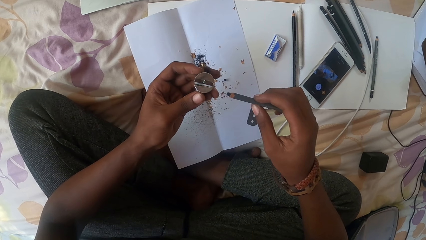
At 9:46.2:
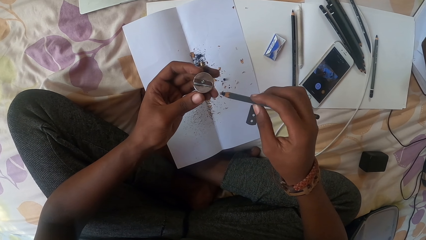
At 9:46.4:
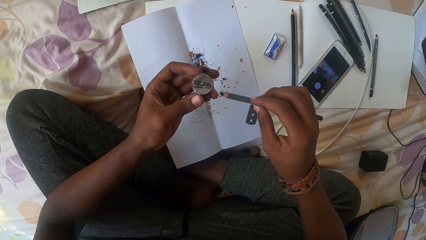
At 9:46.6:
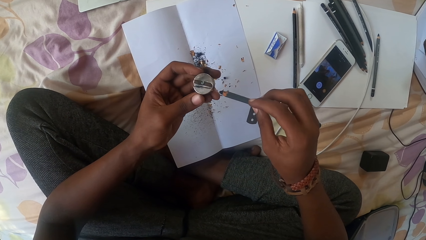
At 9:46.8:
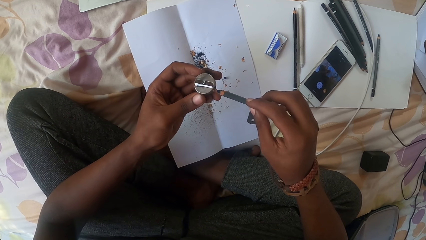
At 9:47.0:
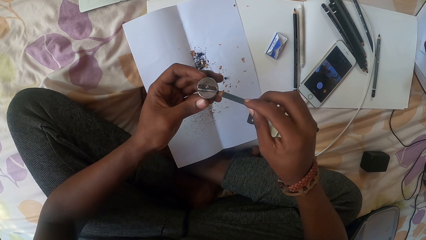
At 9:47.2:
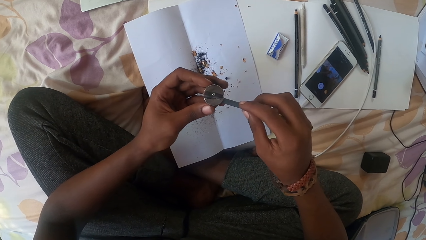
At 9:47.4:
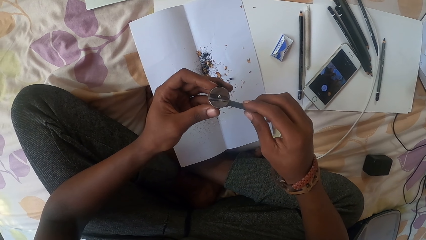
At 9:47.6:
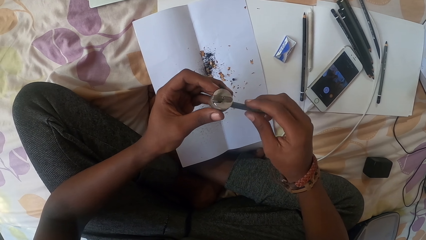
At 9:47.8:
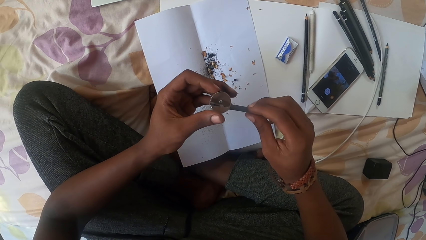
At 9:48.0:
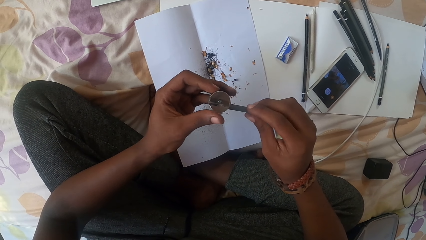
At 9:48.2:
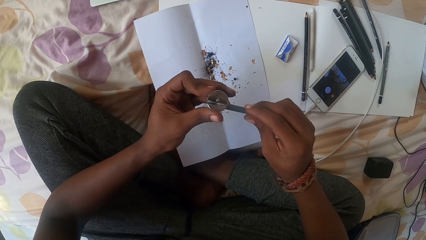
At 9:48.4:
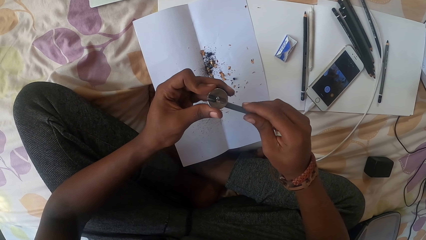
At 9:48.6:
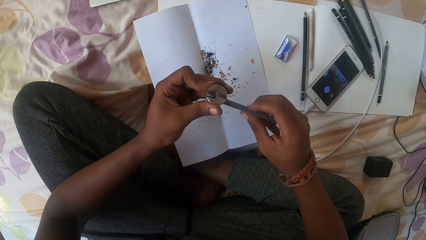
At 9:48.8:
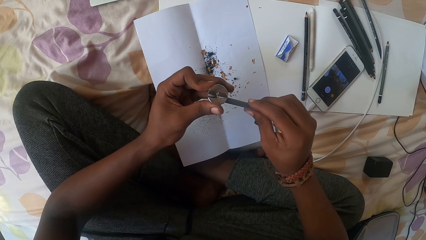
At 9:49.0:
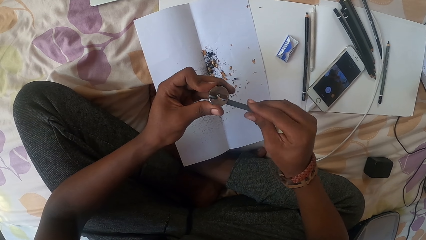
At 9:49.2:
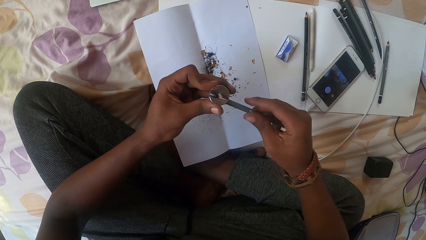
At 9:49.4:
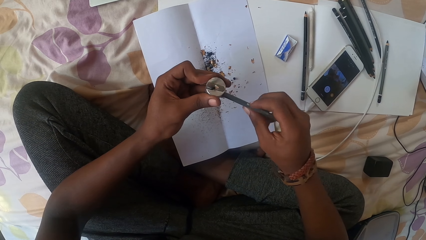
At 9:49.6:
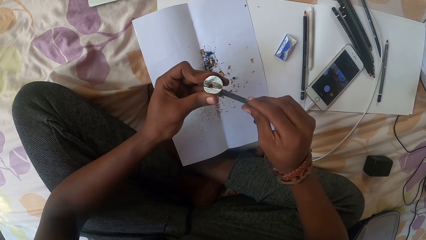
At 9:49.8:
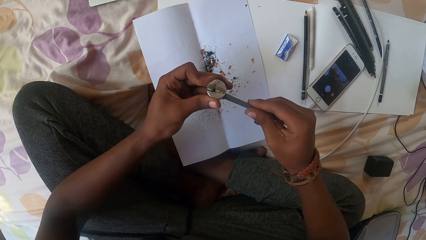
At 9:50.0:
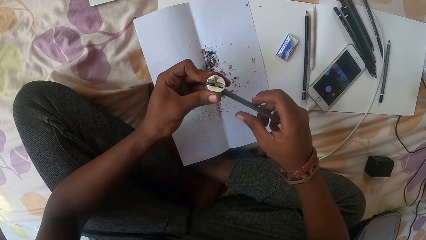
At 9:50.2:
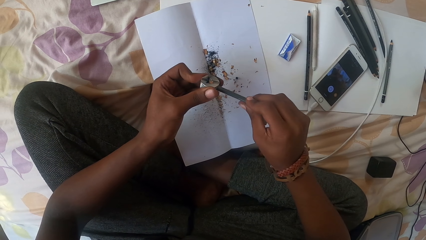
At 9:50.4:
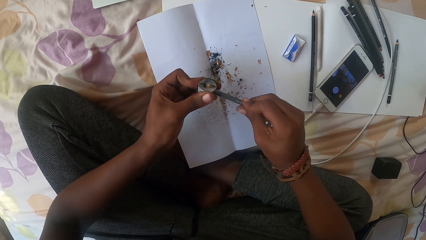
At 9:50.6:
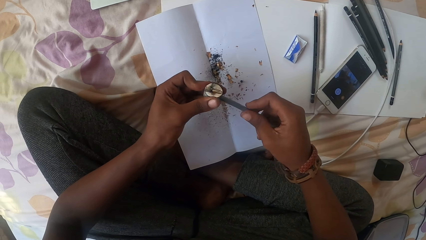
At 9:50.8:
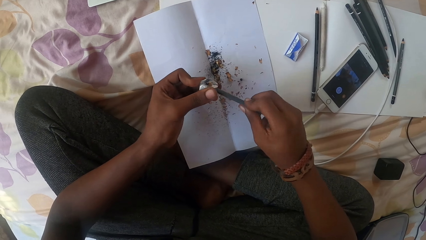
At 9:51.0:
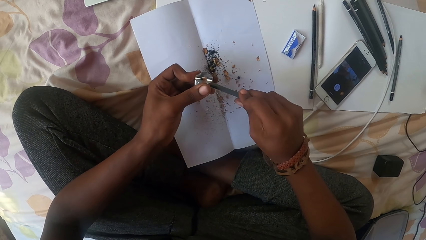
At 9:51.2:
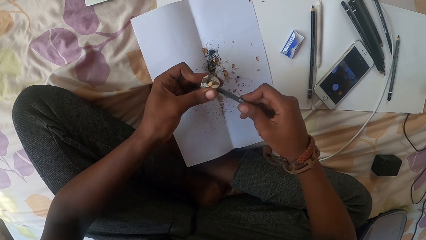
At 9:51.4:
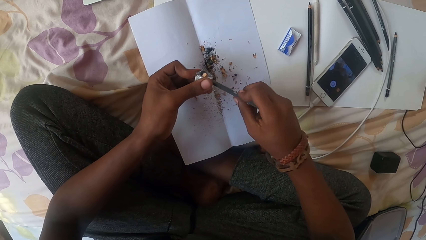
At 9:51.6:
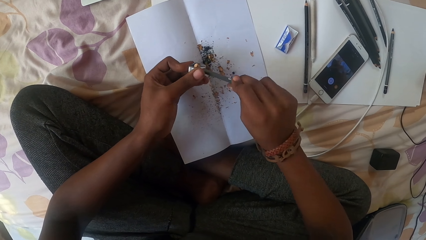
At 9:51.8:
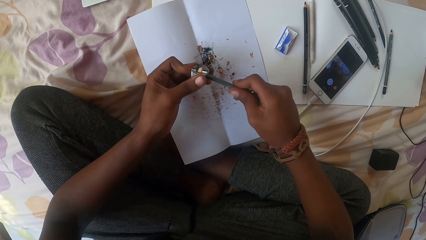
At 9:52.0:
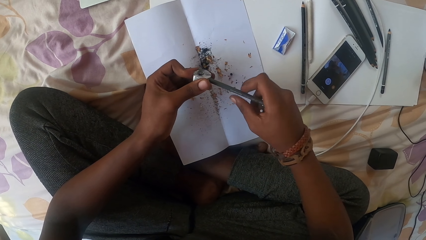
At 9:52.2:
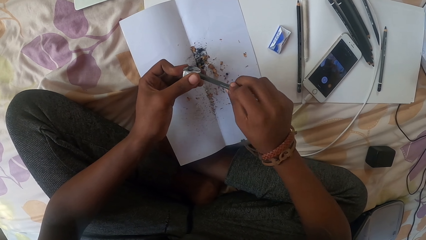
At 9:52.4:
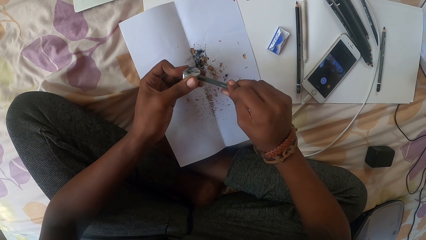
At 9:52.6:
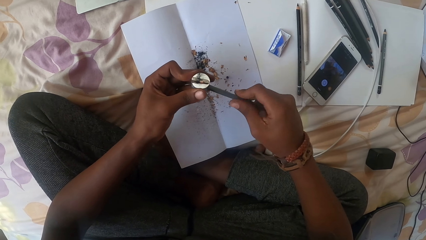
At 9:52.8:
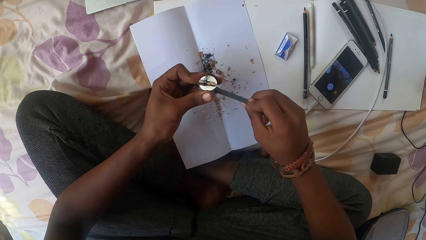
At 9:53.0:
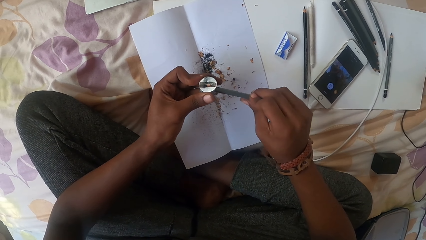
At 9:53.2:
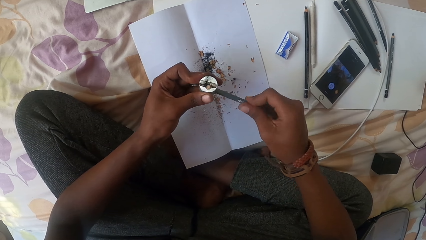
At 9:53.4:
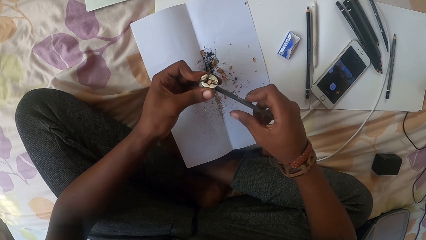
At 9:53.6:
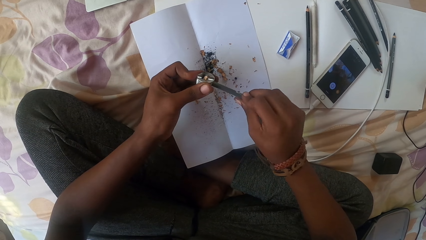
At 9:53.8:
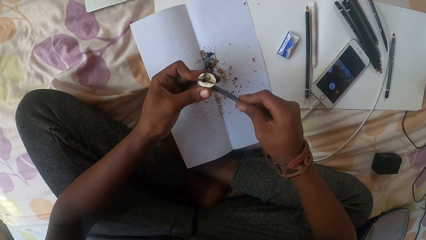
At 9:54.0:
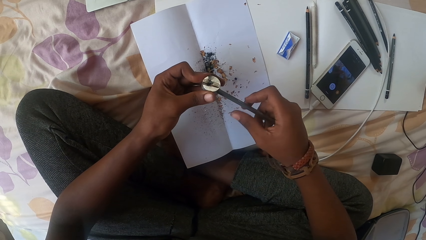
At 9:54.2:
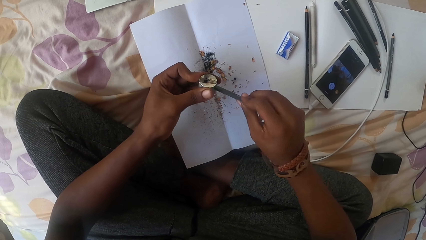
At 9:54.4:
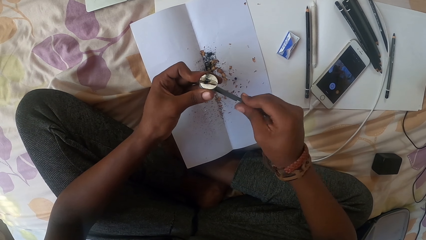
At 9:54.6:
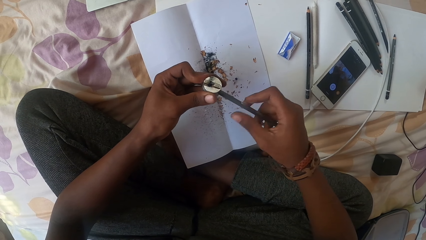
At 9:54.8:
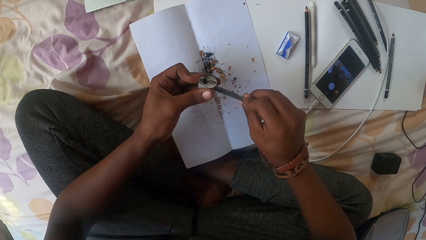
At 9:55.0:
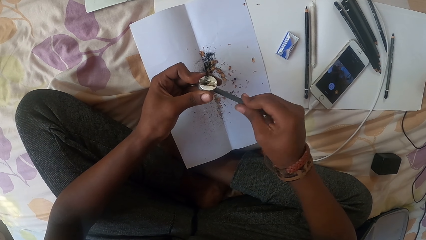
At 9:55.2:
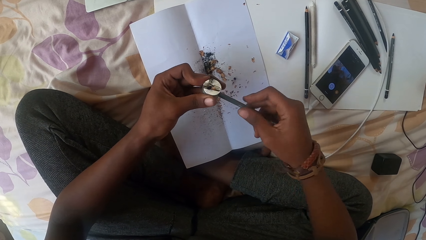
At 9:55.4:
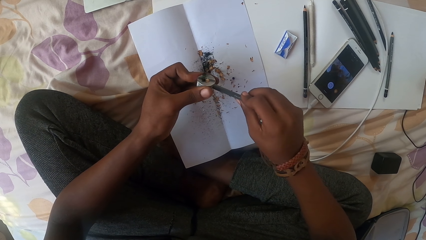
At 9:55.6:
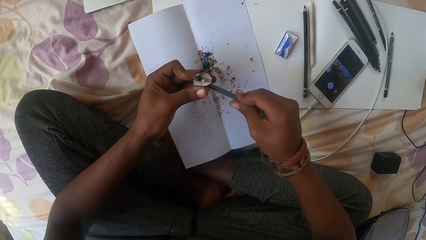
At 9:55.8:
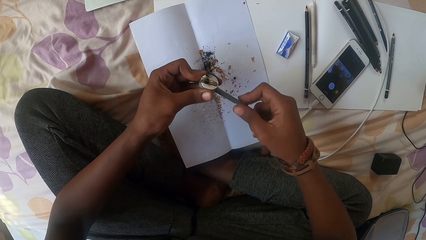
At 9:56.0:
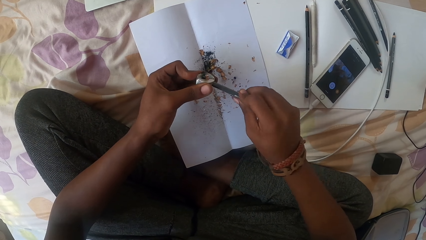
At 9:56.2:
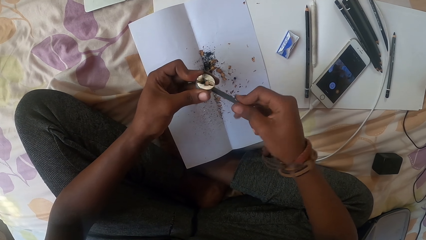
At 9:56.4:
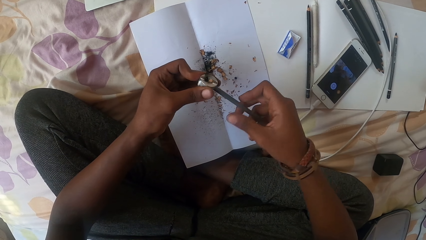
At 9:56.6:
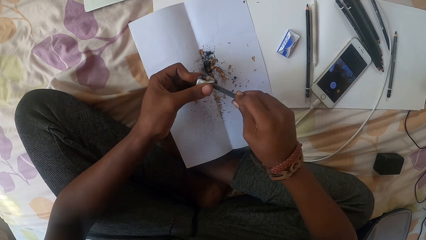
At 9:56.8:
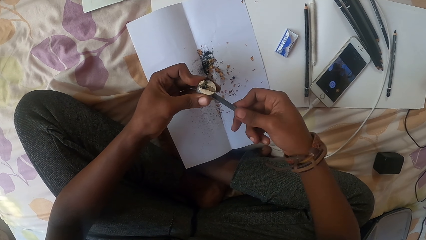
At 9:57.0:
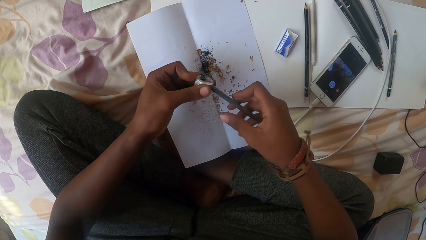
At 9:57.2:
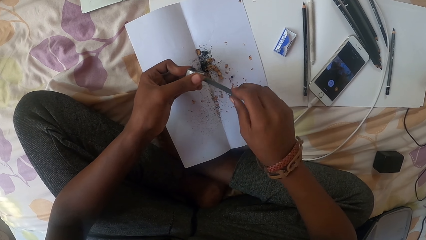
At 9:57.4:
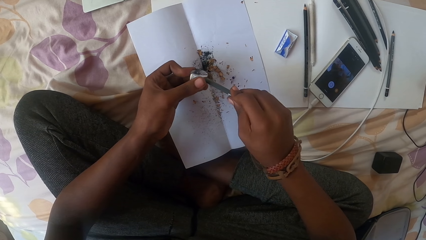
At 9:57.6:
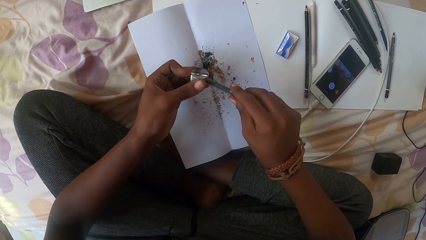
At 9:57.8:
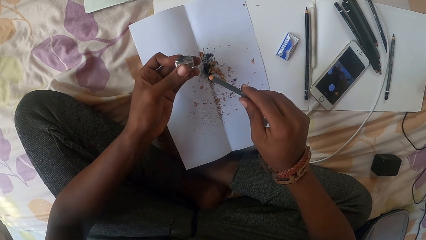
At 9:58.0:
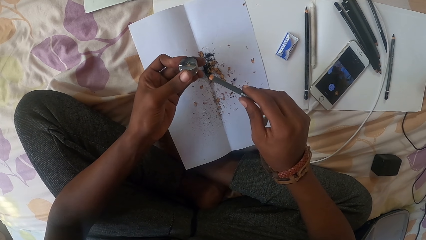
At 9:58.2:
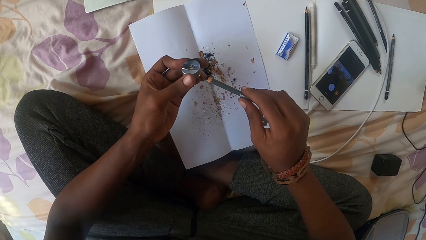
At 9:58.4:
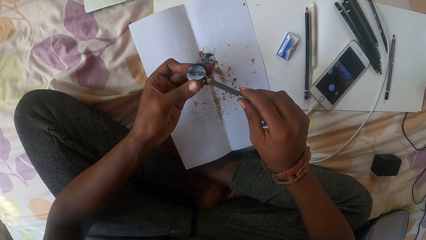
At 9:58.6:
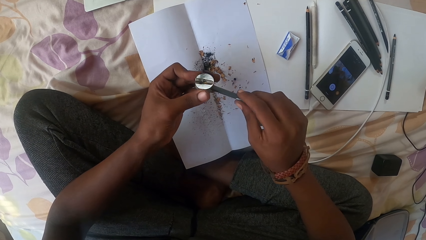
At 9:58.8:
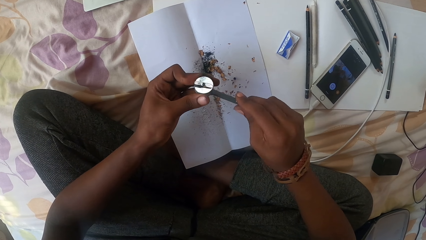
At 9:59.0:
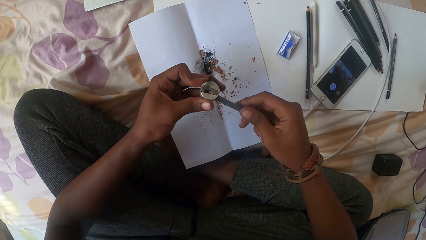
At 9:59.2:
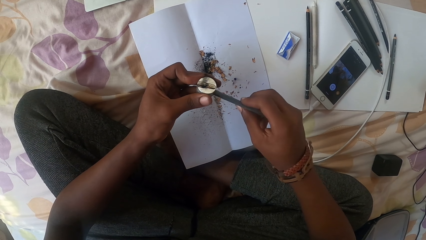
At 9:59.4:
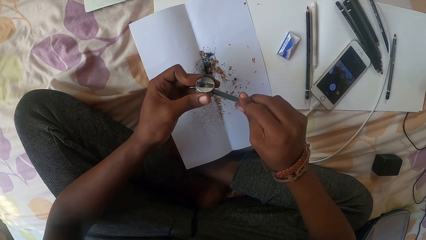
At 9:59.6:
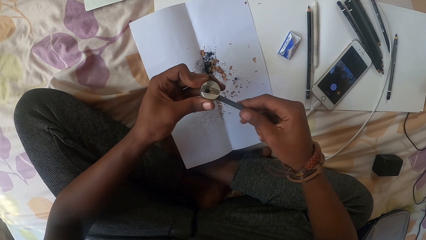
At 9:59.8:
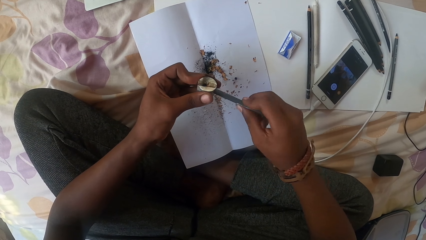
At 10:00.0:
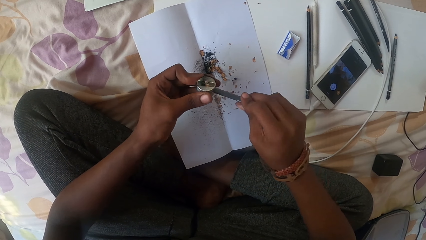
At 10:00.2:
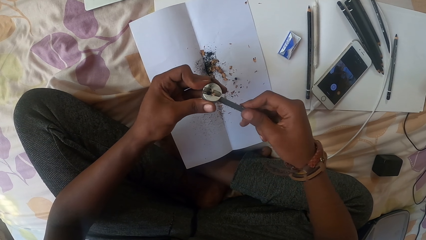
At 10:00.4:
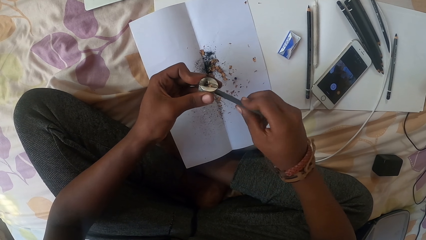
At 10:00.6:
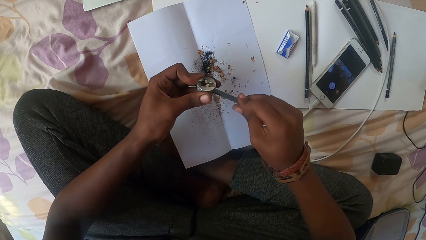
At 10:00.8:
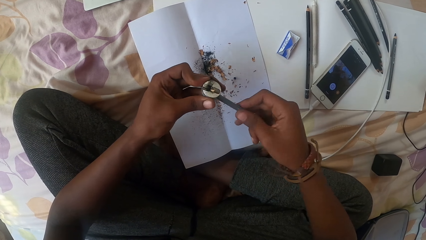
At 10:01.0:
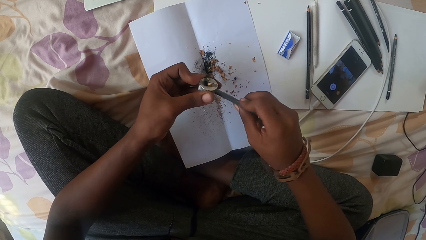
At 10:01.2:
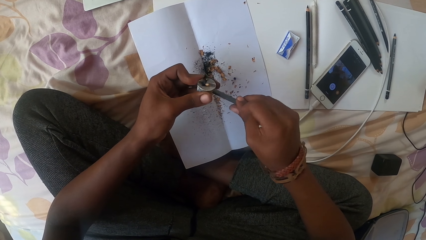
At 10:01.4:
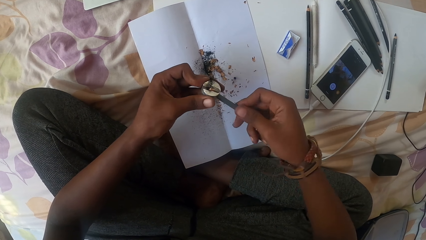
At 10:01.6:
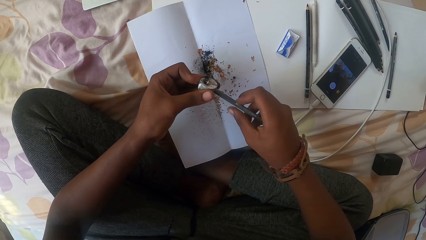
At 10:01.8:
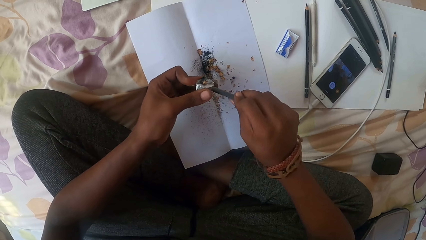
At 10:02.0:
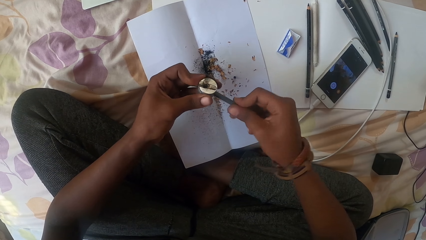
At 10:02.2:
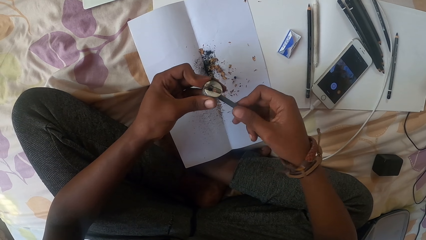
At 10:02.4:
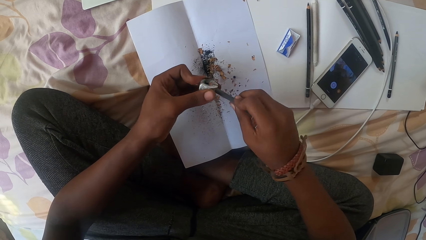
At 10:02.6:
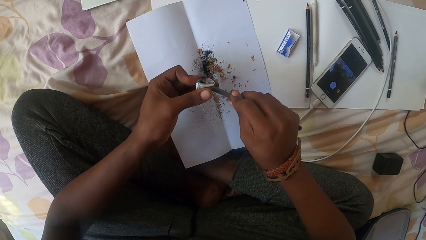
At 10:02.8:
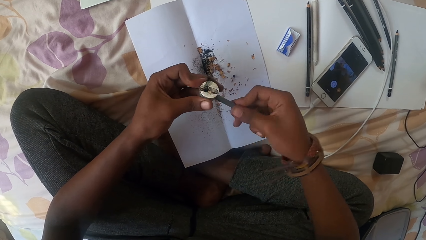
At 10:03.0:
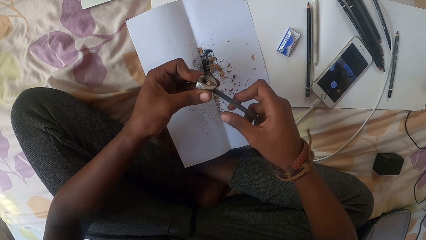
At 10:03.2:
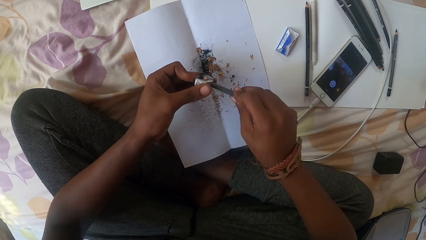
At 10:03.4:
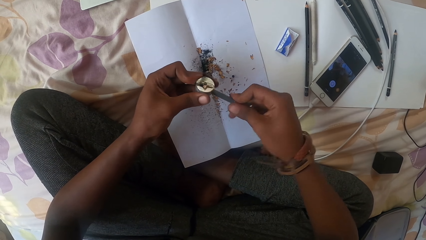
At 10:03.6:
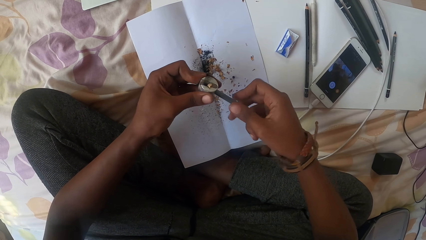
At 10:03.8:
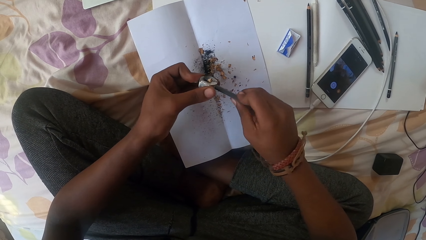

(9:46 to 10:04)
The camera wearer sharpens the pencil with a sharpener. They look at the pencil. They sharpen the pencil.
